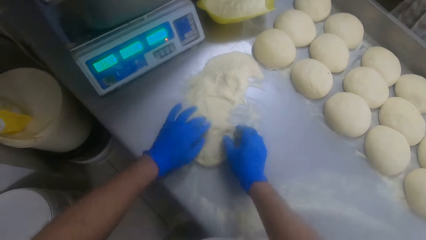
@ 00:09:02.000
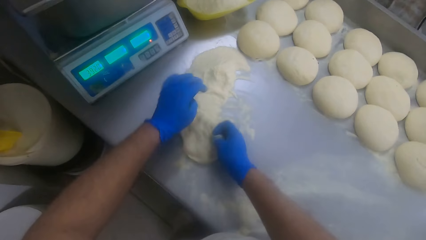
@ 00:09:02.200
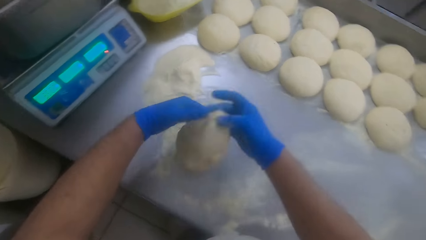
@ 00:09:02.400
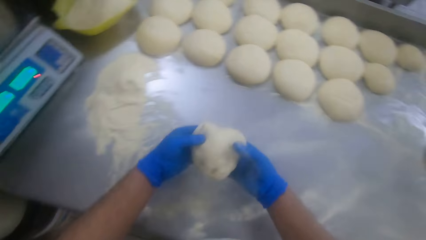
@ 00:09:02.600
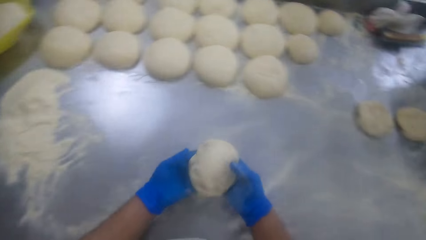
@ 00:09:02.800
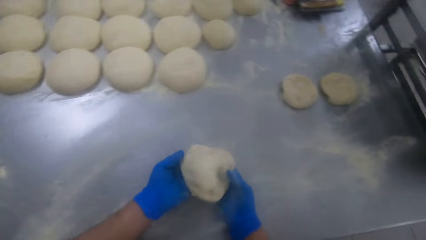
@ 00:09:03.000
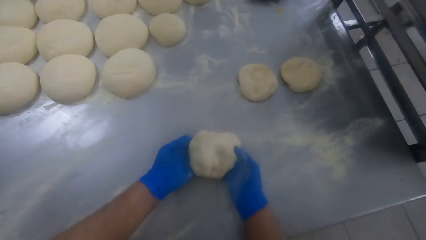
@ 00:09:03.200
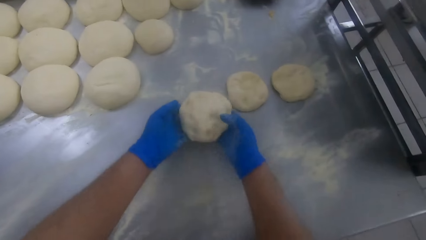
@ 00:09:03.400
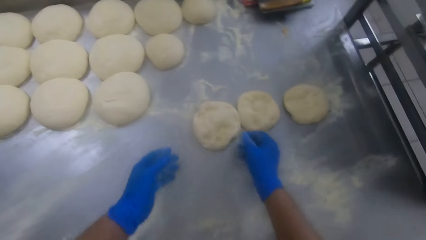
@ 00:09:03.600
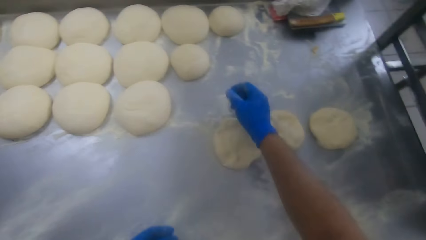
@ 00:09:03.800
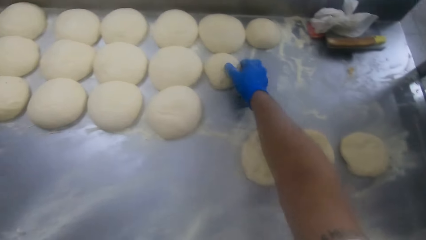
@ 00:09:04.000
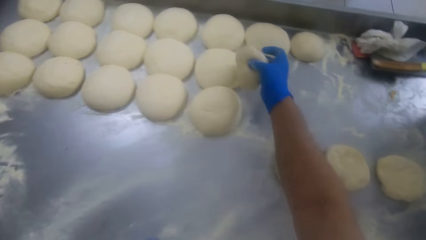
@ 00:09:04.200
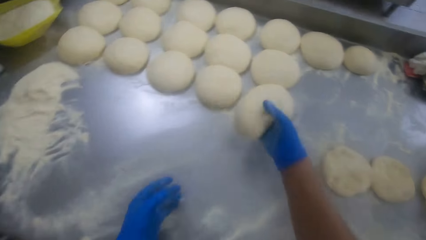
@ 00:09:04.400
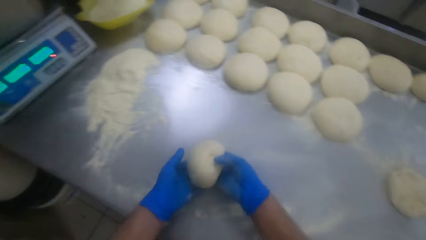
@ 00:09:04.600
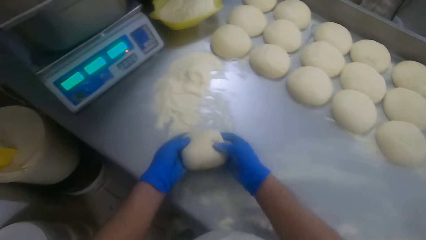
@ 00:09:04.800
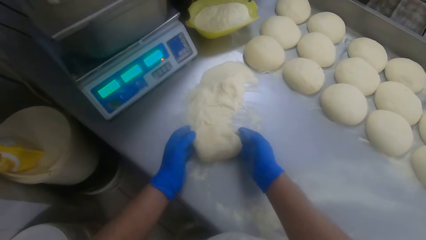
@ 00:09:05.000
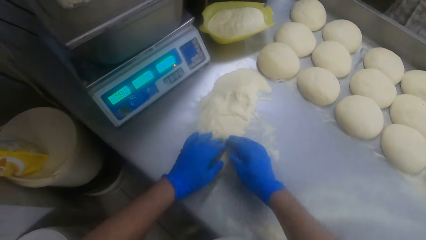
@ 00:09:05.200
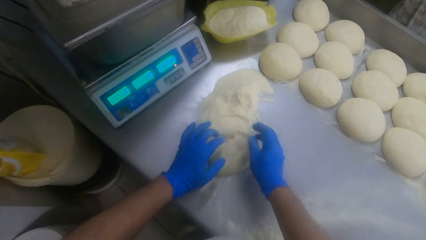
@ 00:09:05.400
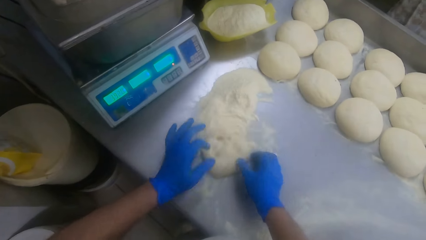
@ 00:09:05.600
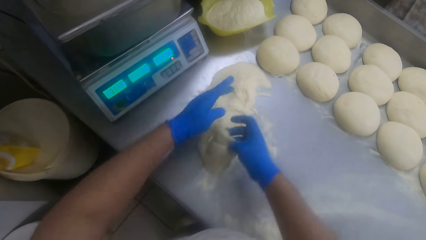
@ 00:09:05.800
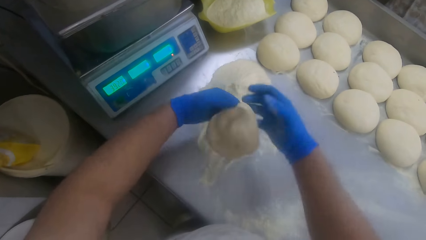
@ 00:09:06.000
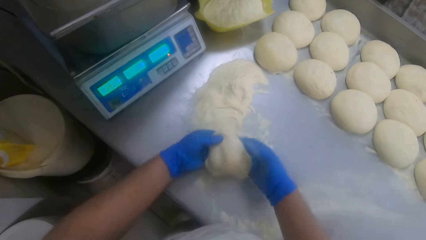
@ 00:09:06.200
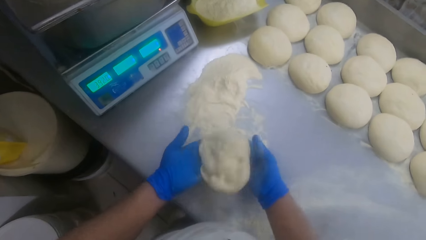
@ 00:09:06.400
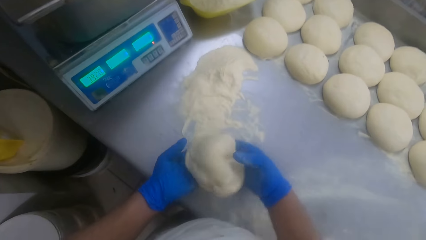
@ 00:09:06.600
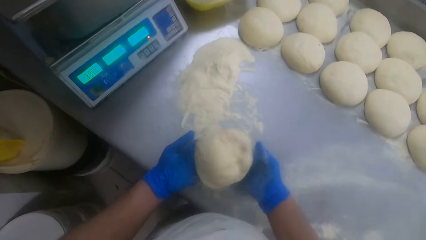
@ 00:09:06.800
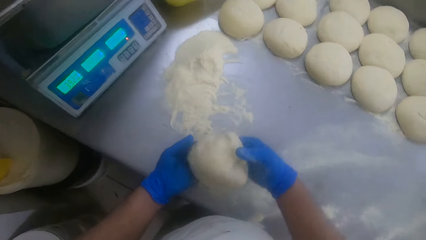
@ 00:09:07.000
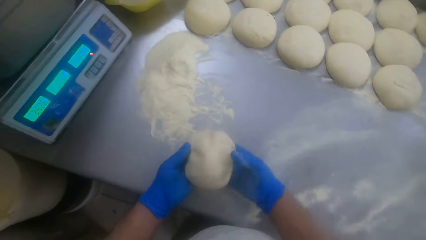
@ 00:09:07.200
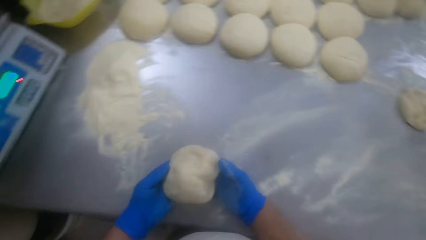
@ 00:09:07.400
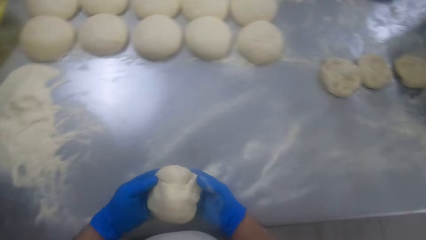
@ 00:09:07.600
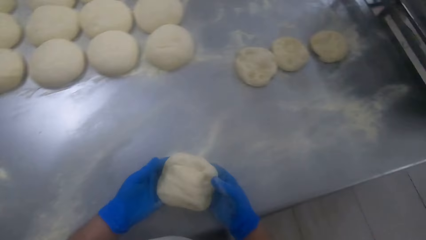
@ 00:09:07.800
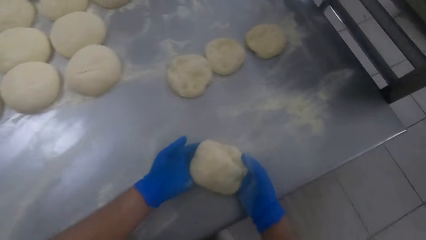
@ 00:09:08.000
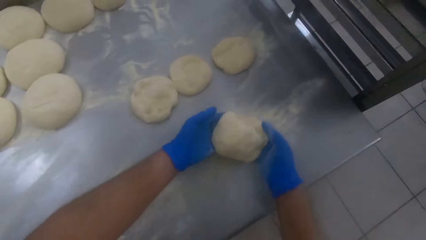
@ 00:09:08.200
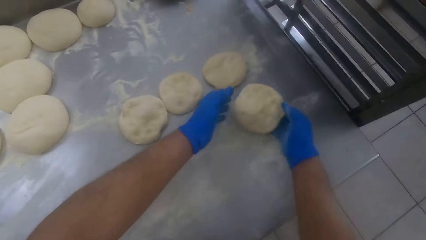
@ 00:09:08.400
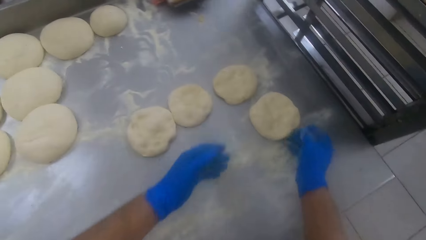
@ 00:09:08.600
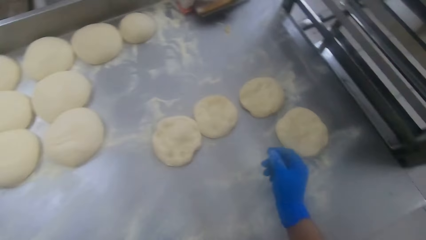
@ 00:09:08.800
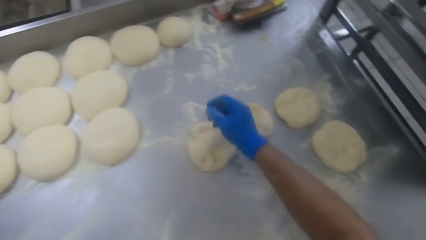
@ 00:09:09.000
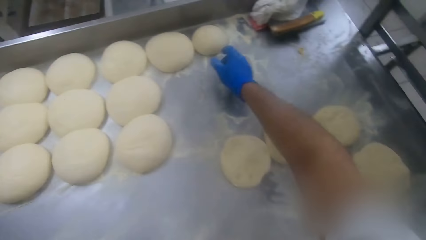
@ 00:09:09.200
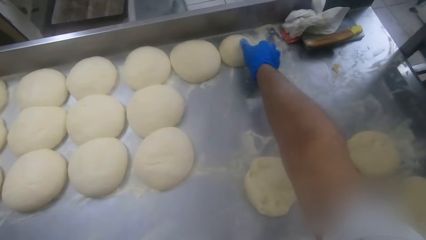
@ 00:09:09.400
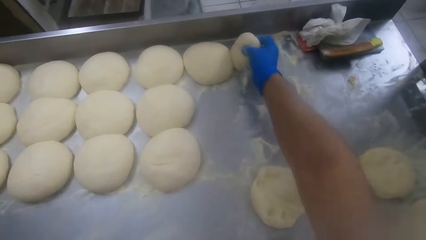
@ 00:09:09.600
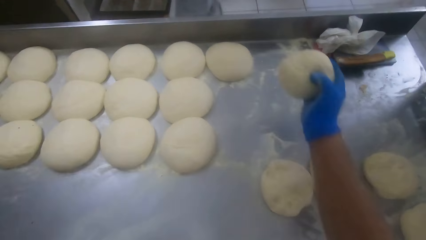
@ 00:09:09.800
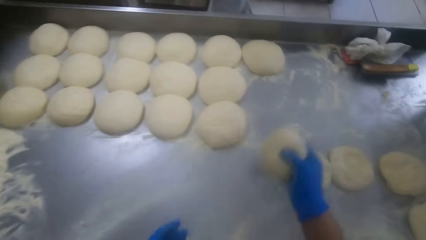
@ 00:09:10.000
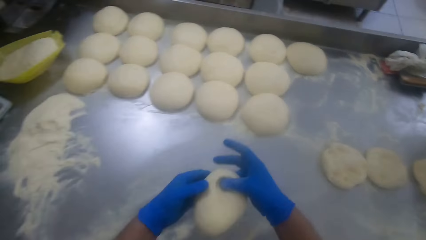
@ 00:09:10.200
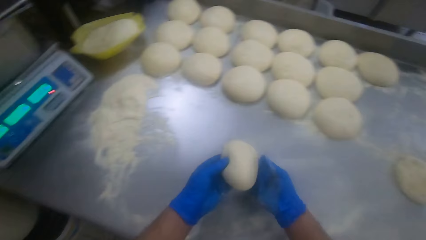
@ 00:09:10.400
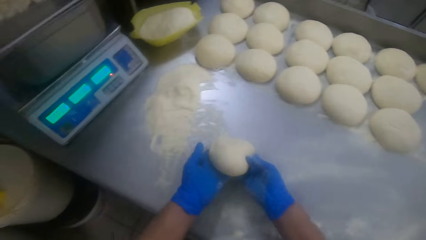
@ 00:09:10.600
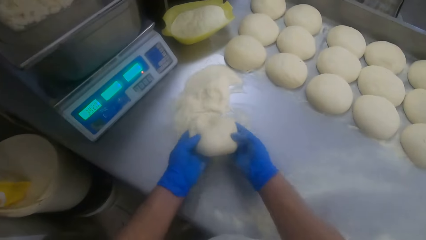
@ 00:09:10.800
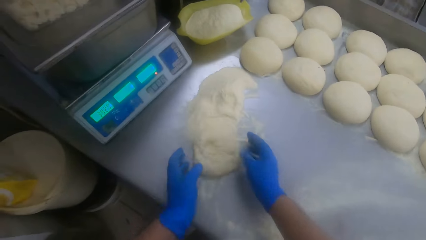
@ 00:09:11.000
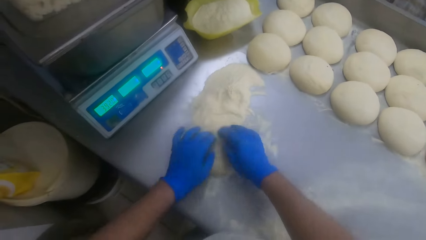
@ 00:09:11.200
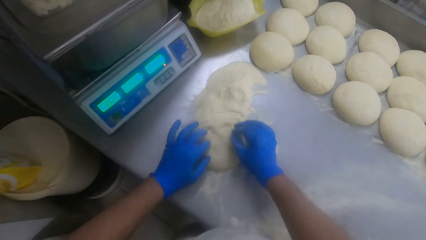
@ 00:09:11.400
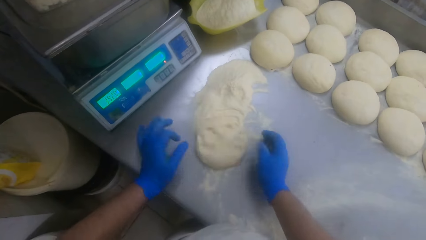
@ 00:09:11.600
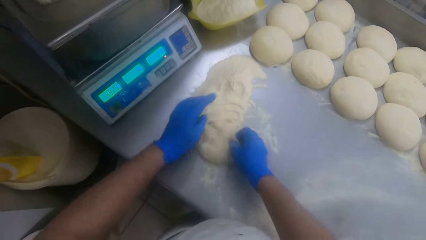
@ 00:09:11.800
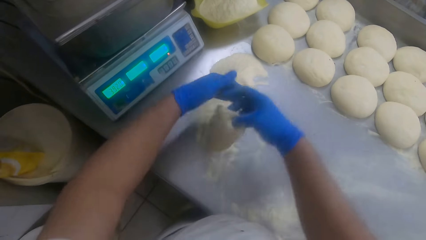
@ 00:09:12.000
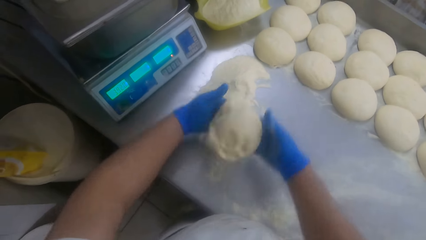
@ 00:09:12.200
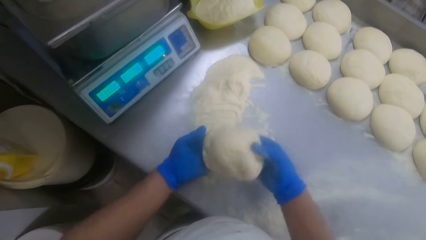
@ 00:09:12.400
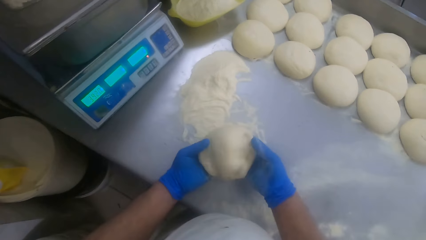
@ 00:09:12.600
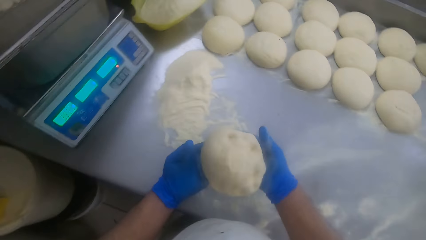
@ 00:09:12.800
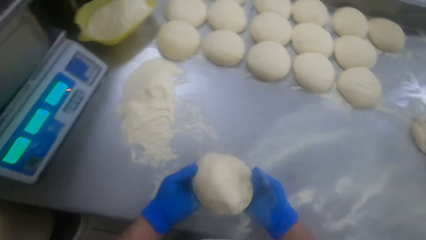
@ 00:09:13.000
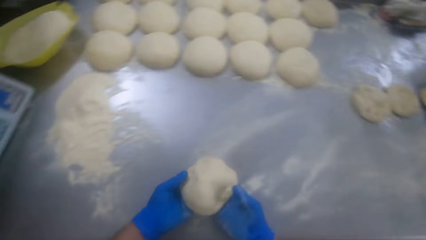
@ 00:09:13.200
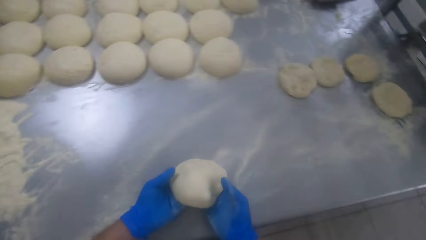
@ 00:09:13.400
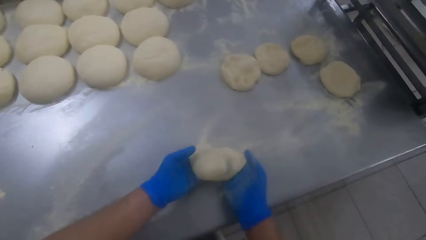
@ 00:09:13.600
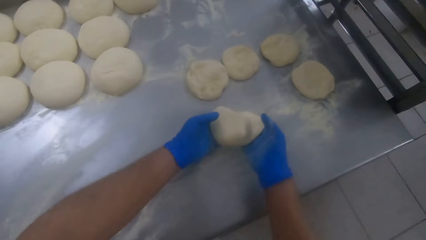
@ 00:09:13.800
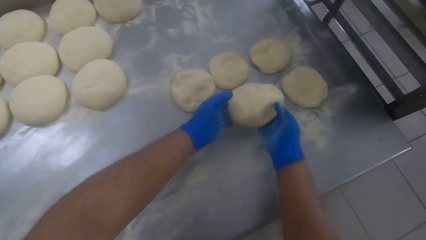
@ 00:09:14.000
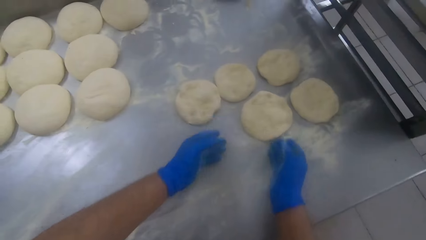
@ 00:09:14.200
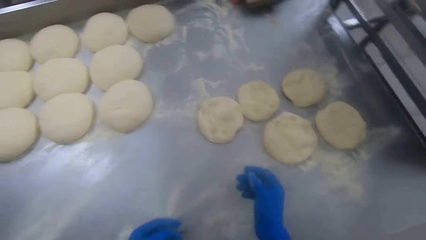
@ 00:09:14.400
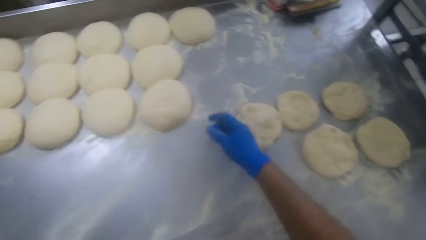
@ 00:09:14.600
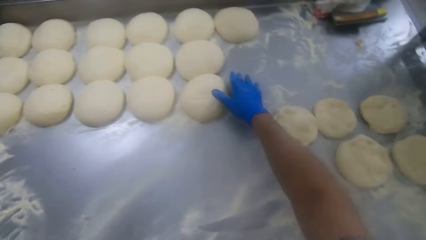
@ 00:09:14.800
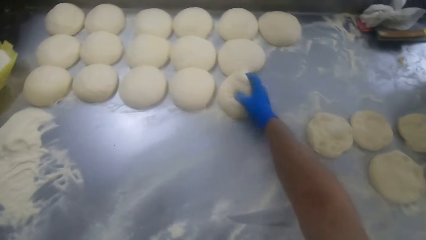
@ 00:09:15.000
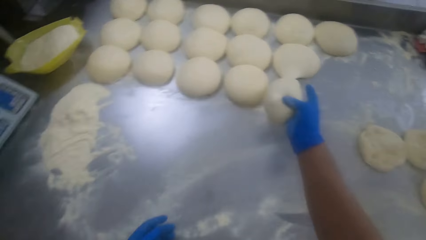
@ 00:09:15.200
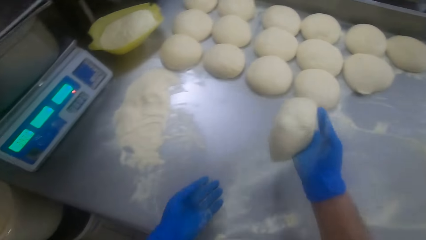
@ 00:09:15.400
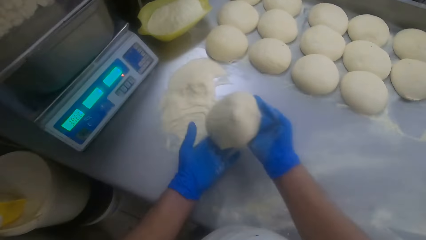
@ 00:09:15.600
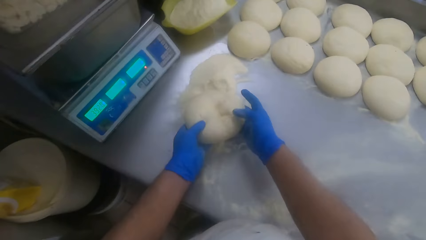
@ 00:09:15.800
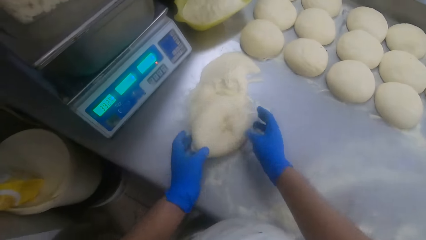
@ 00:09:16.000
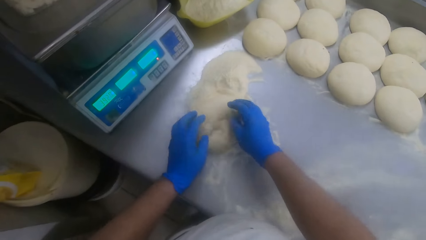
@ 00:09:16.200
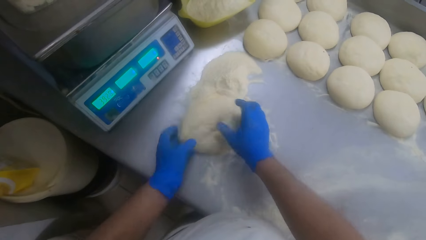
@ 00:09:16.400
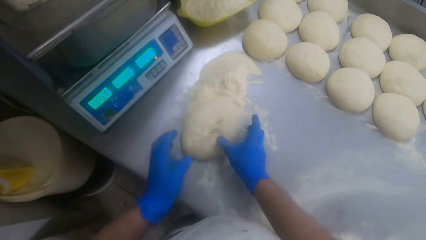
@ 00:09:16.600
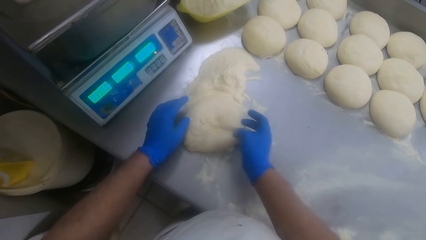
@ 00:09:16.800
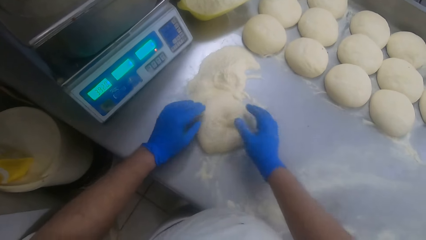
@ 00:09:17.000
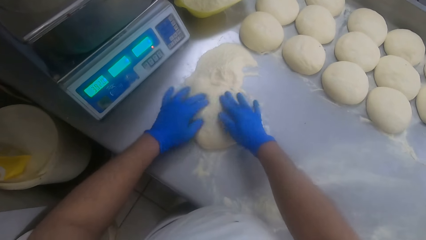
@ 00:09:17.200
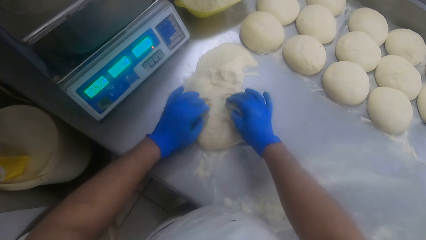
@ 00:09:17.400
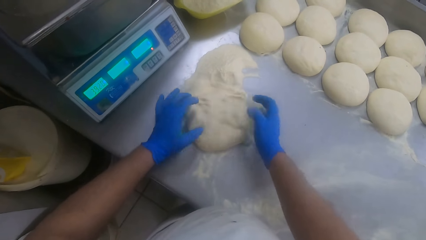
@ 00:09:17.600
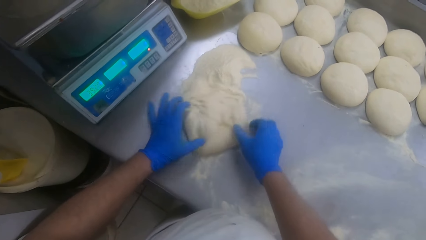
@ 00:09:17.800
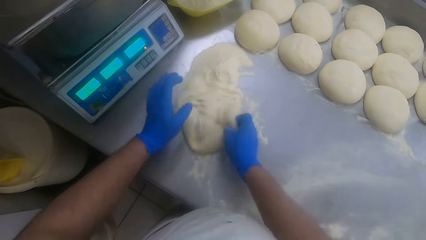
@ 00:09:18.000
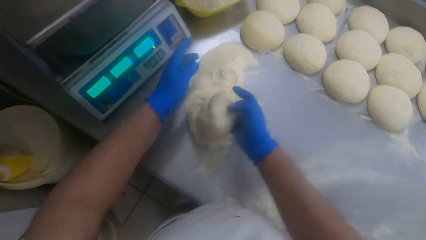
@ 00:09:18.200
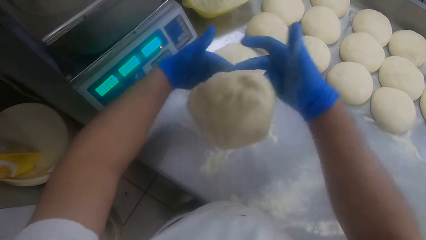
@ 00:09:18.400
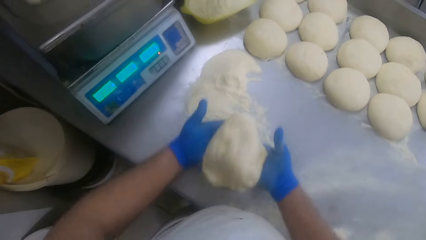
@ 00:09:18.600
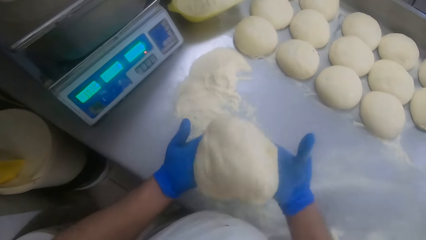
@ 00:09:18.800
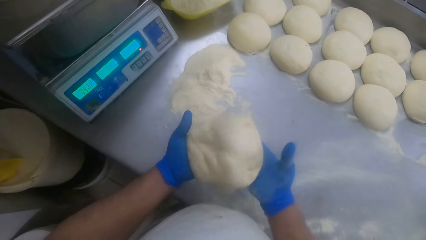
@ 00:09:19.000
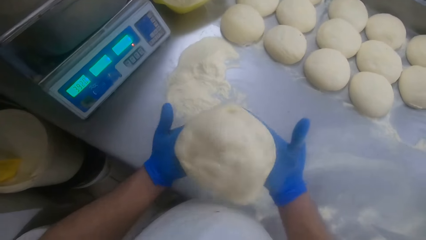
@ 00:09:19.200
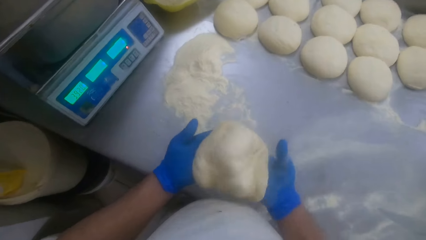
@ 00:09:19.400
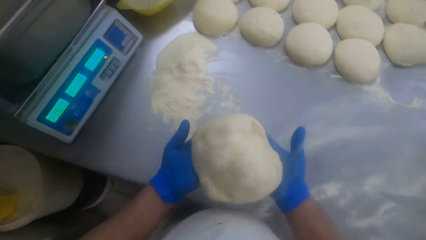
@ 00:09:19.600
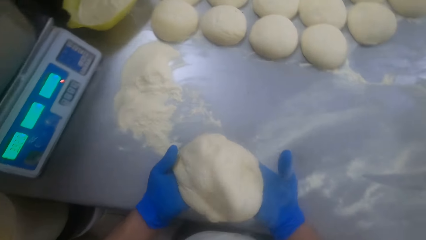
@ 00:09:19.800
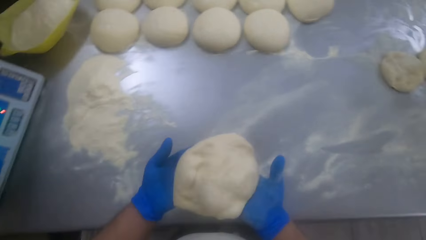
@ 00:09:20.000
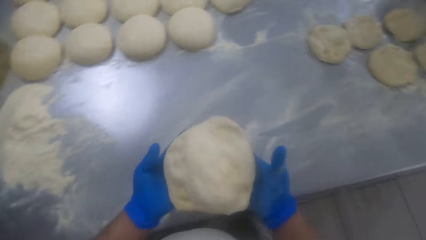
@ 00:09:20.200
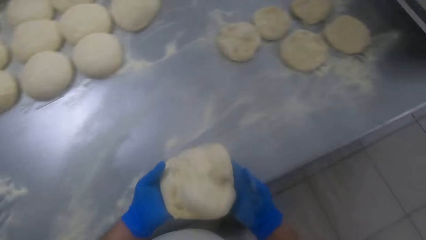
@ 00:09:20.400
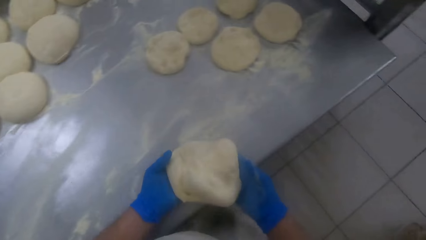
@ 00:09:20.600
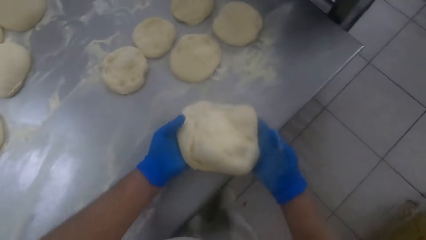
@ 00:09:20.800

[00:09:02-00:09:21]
The camera wearer touches the dough with his hands. He drops the dough at the corner of the slab. He picks up the dough from the slab with his right hand. He drops the dough in the flour on the slab. He touches the dough with his hands. He drops the dough at the corner of the slab. He picks up the dough from the slab with his right hand. He drops the dough in the flour on the slab. He touches the dough with his hands. He drops the dough at the corner of the slab. He picks up the dough from the slab with his right hand. He passes the dough from his right hand to his left hand. He holds the dough with both hands. He drops the dough in his hands on the flour on the kneading table. He adjusts the dough with his hands. He spreads the dough on the table. He picks up the dough with his hands, tosses the dough in his hands, and moves to the right side of the kneading table.
